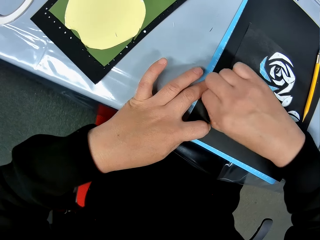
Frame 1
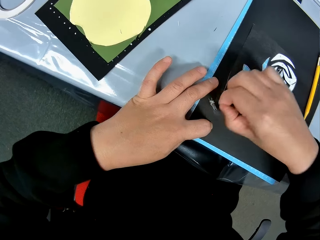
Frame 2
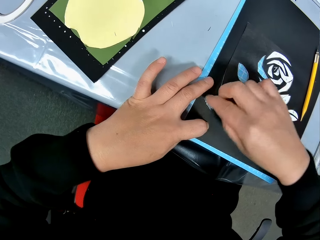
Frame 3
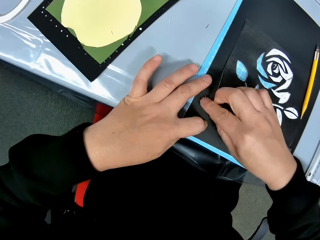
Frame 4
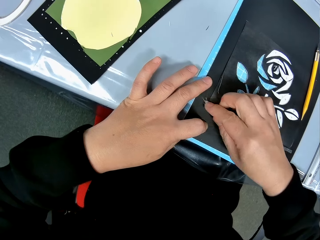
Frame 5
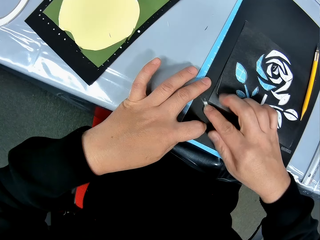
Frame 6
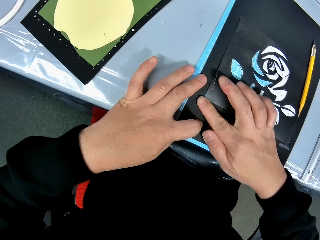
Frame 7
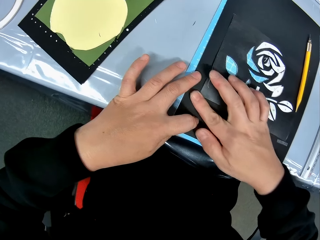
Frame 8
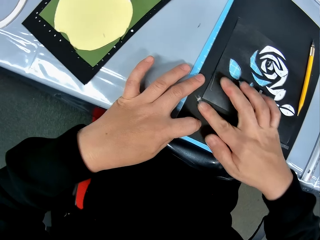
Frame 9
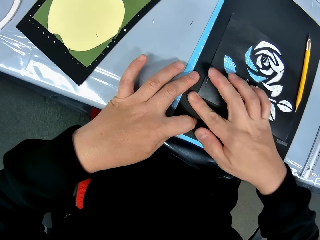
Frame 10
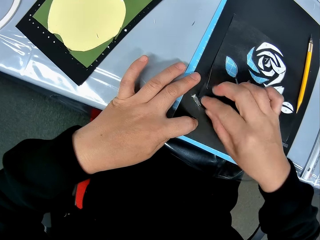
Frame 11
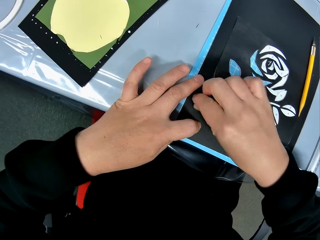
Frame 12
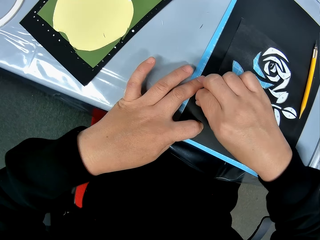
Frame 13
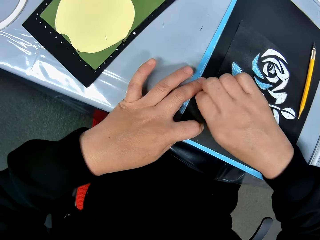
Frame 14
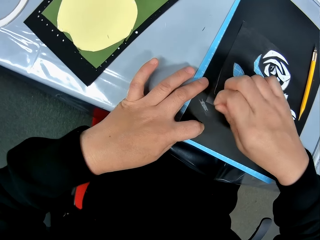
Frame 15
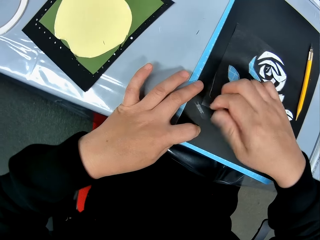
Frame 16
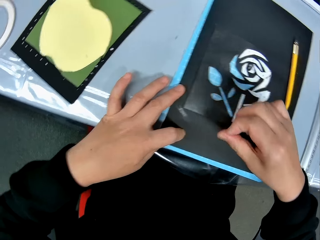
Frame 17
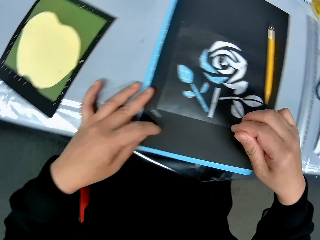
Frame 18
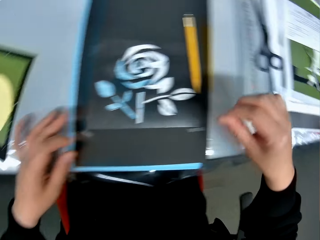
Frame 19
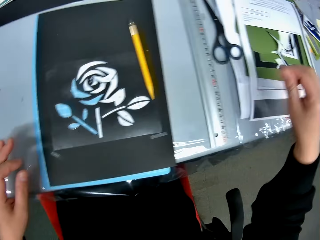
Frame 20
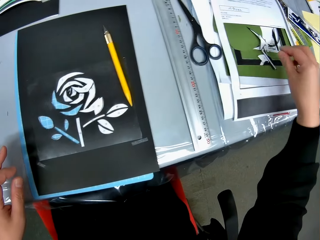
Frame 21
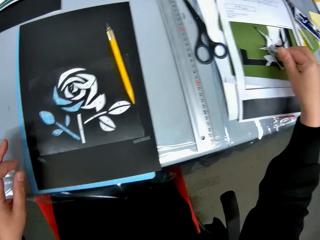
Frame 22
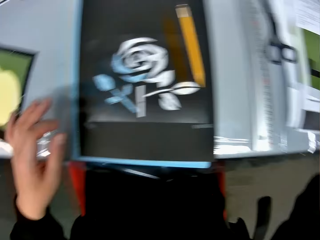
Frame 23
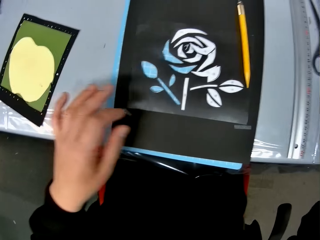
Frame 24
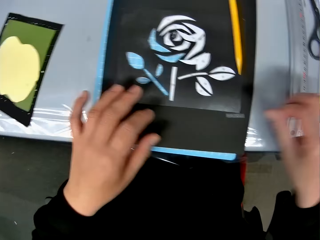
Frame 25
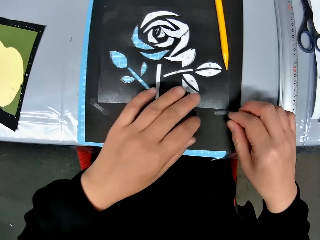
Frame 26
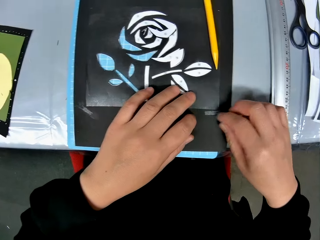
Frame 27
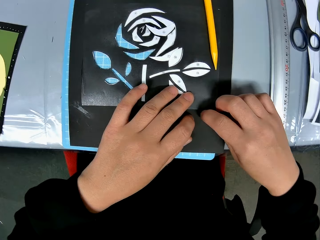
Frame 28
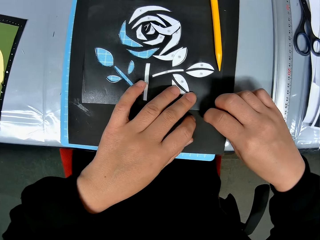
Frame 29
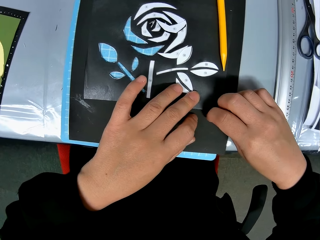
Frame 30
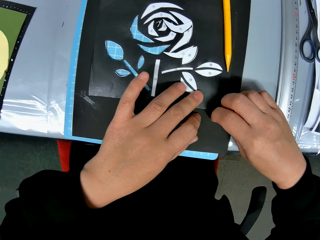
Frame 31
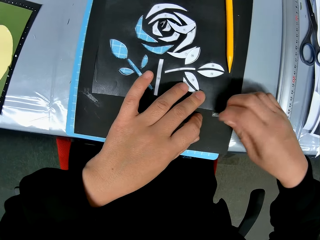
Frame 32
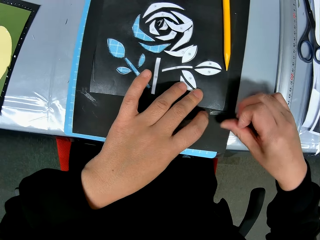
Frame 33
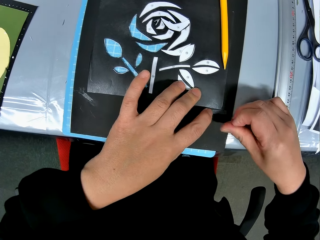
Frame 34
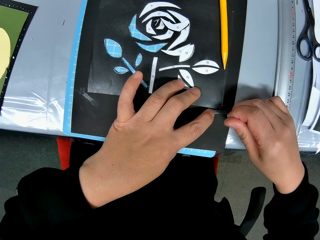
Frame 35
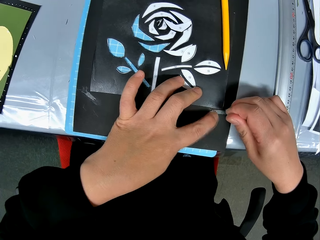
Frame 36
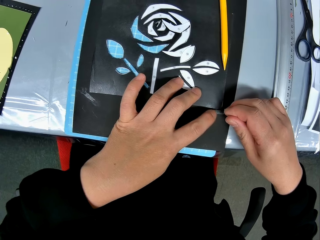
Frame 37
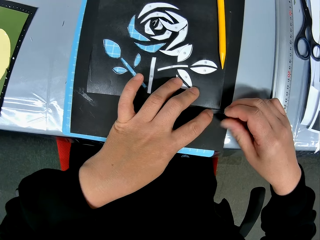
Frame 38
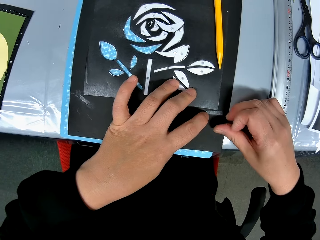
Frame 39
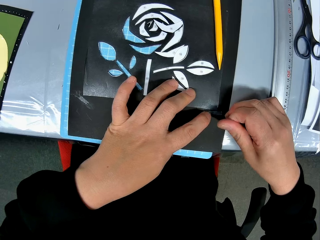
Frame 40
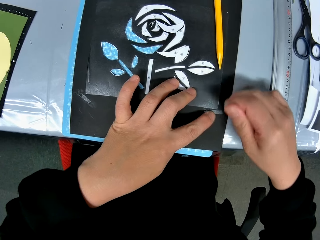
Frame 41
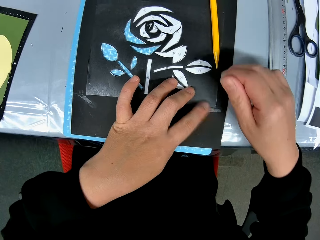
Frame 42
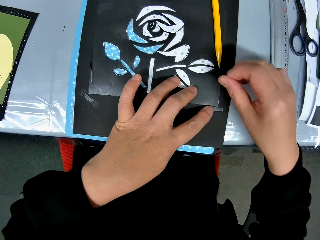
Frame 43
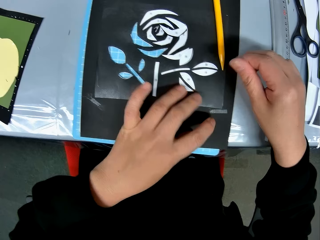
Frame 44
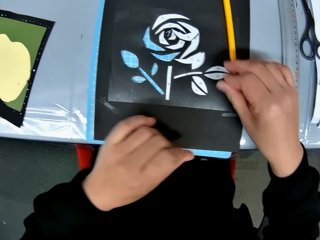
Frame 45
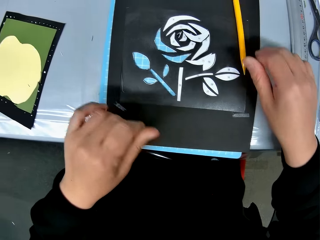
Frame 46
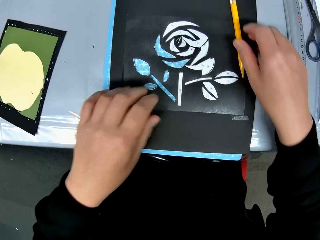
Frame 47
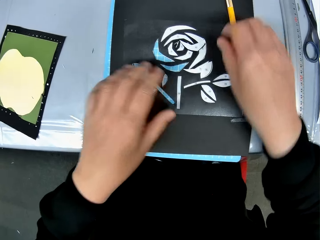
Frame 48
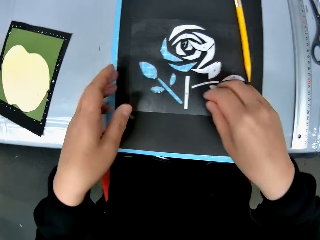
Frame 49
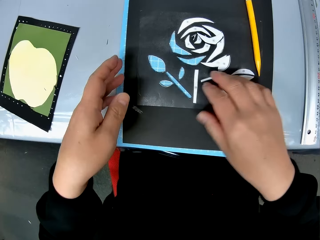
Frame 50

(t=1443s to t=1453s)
The camera wearer rubs the portrait. He removes another piece of paper from the cardboard with both hands.

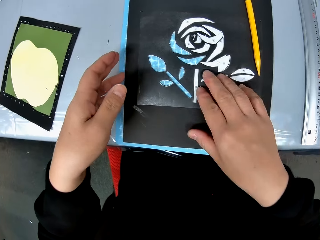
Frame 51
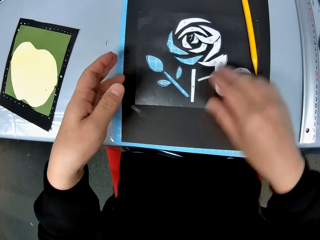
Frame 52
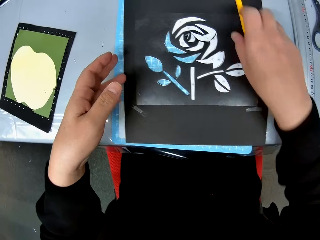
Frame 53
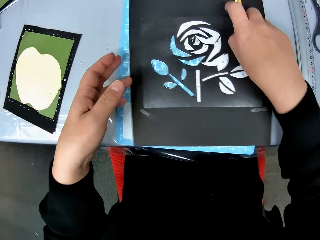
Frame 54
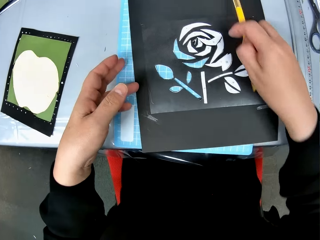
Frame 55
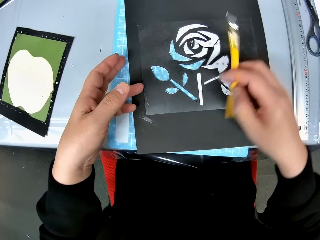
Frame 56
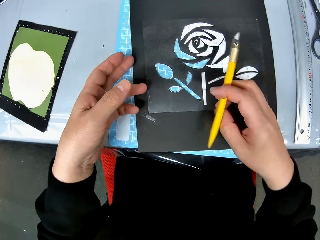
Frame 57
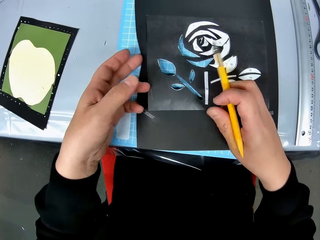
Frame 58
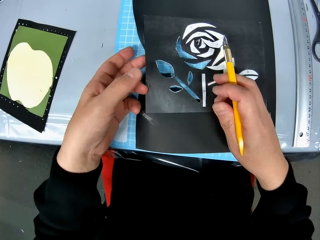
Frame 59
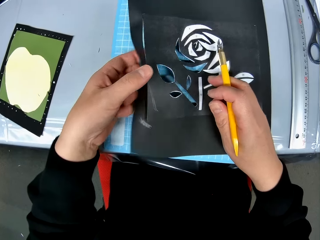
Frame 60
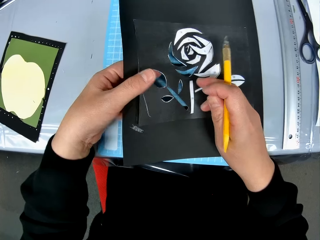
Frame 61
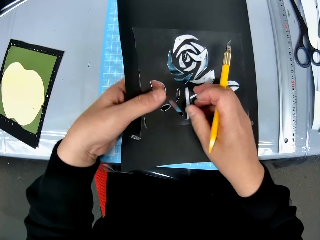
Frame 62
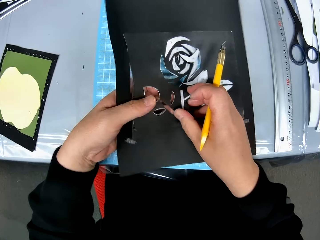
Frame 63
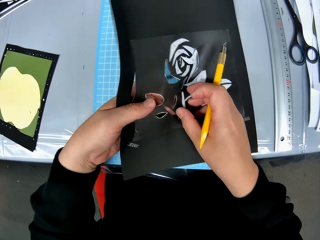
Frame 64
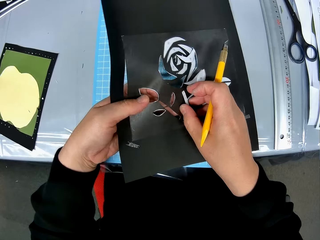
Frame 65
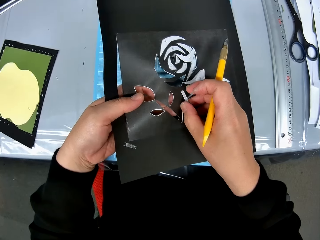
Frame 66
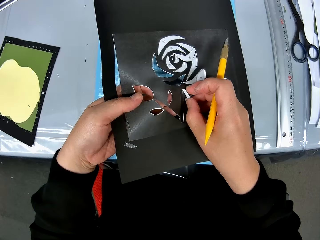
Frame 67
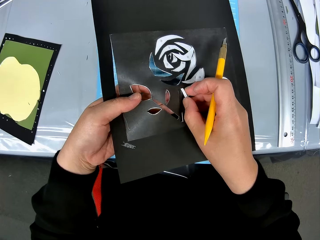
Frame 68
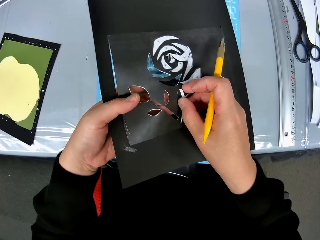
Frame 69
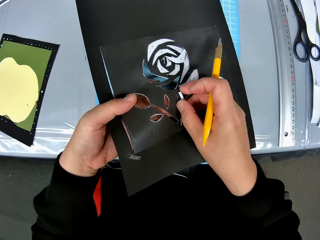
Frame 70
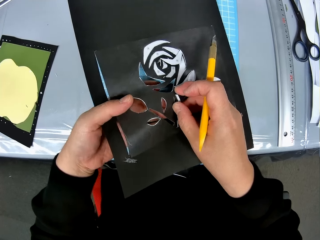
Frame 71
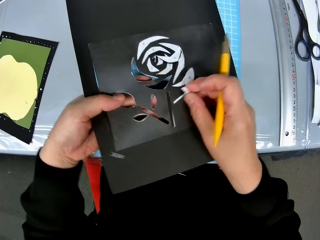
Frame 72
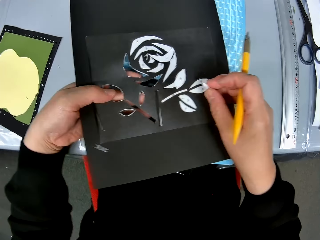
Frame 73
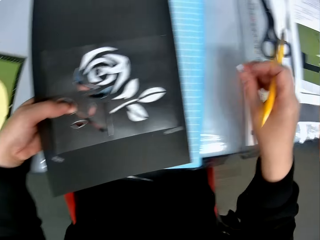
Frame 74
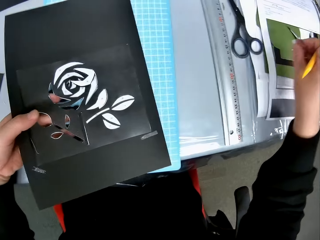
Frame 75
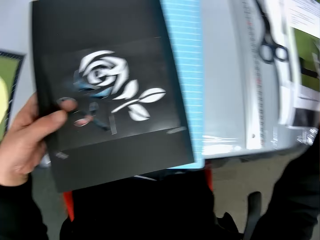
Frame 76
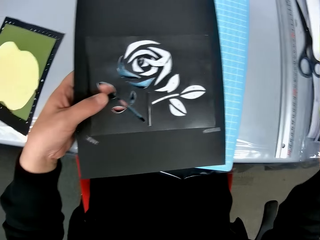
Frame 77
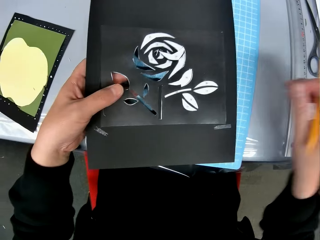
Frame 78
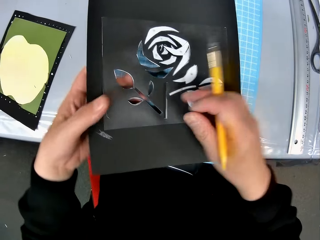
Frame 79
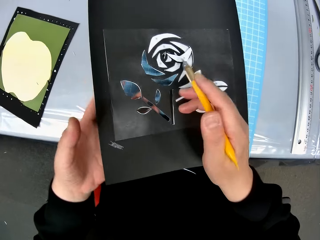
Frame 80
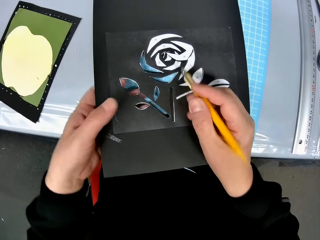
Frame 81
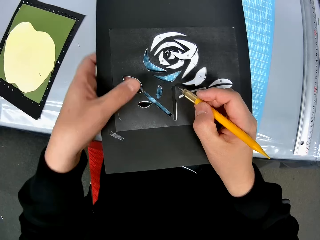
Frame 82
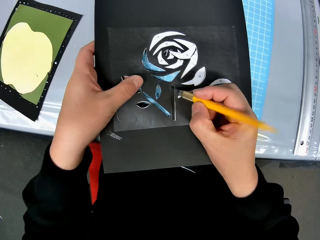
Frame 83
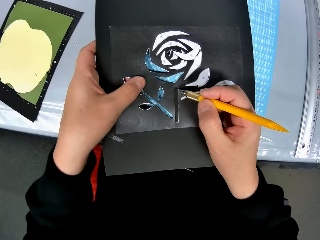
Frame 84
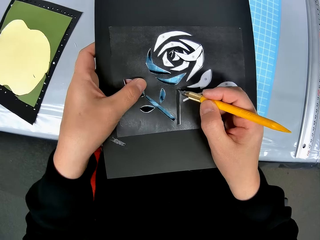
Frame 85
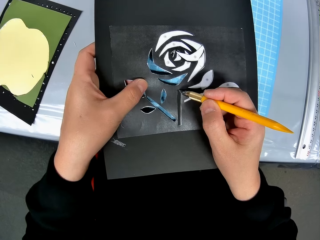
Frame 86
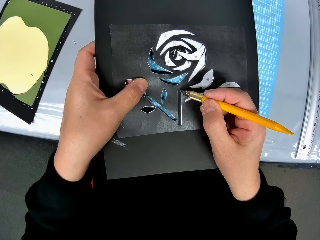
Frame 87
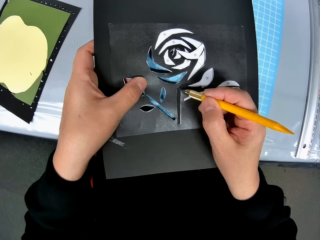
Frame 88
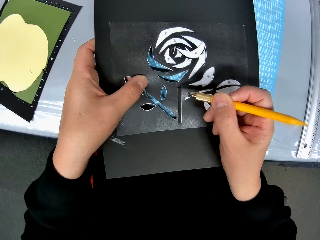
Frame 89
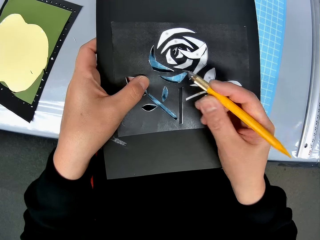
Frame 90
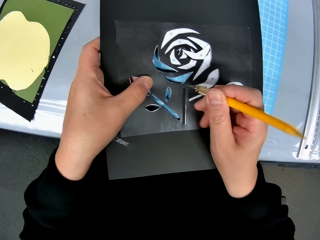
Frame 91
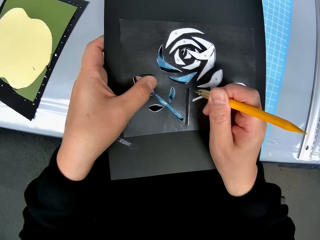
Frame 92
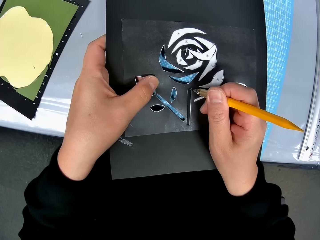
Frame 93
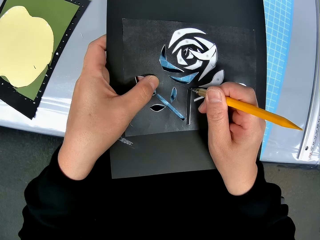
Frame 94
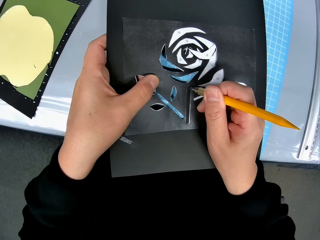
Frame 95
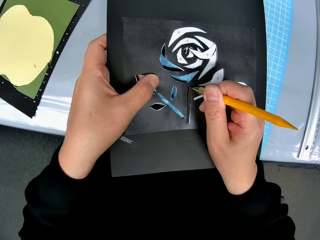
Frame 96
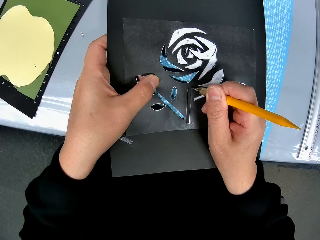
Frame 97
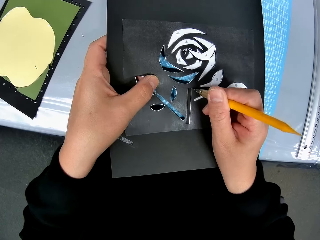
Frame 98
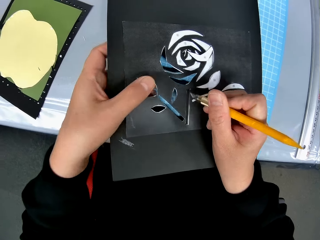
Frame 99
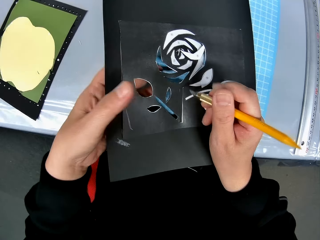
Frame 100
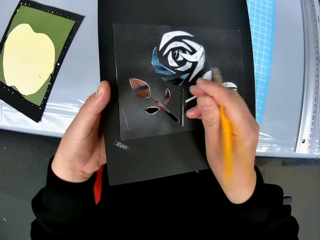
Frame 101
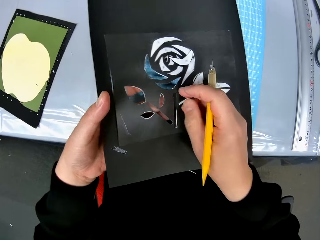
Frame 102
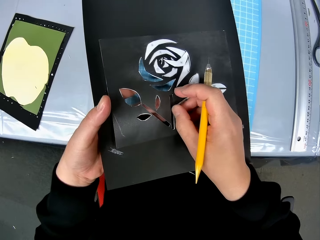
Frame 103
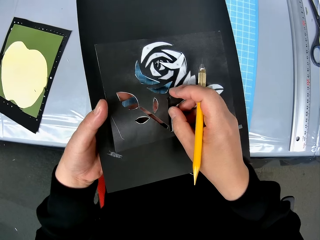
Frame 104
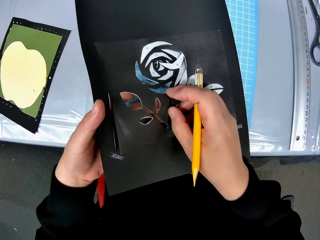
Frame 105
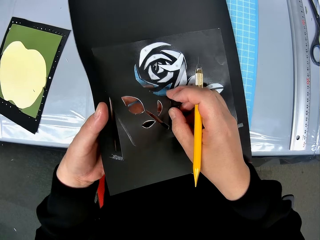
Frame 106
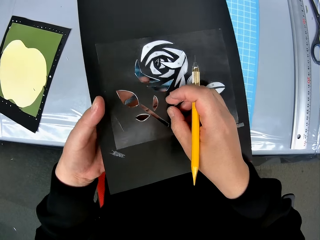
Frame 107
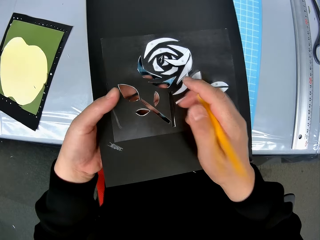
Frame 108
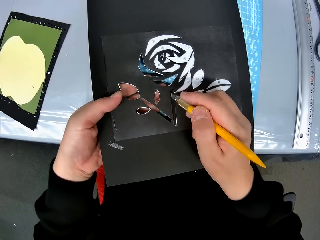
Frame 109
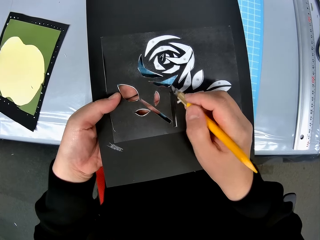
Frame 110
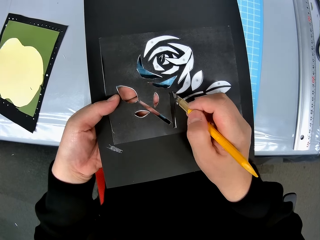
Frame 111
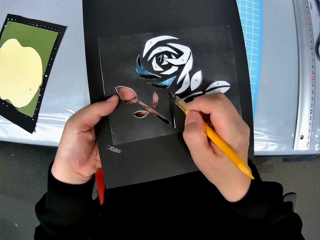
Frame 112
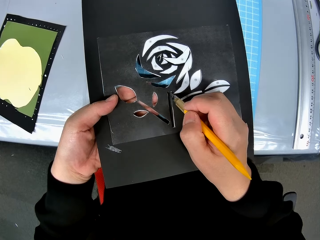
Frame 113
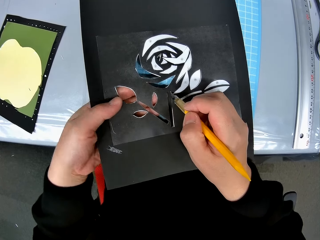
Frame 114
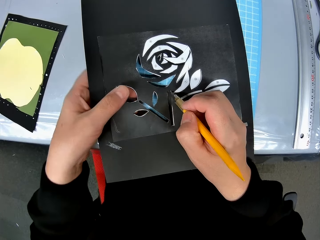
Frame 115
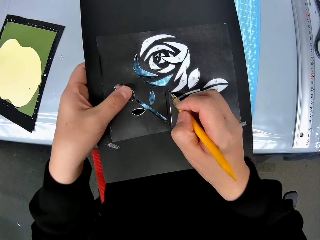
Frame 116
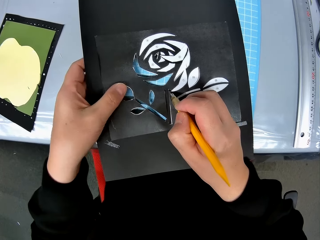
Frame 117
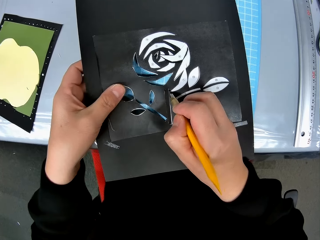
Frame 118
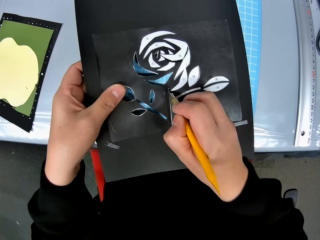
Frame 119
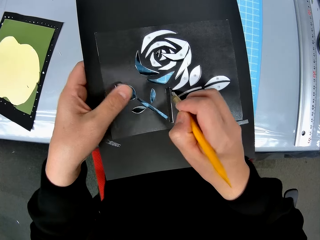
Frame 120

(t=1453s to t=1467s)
The camera wearer picks up the craft knife from the paper craft. He removes pieces of paper from the paper craft with his right hand. He drops the pieces of paper on the table. He cuts out pieces of paper from the paper craft with the craft knife. He uses something to pluck the paper.
